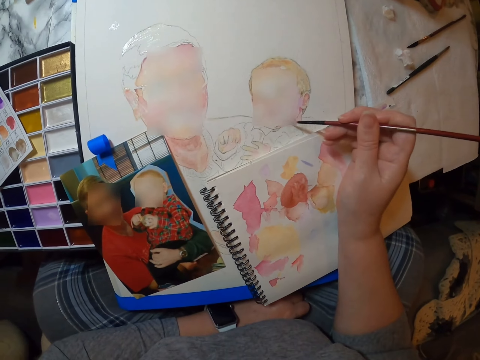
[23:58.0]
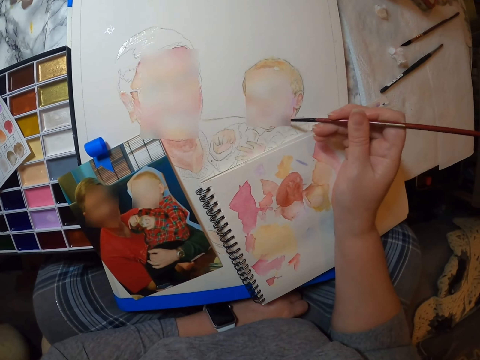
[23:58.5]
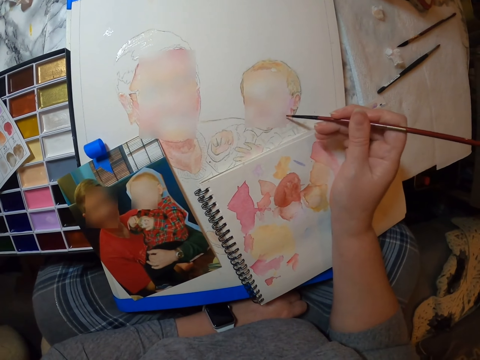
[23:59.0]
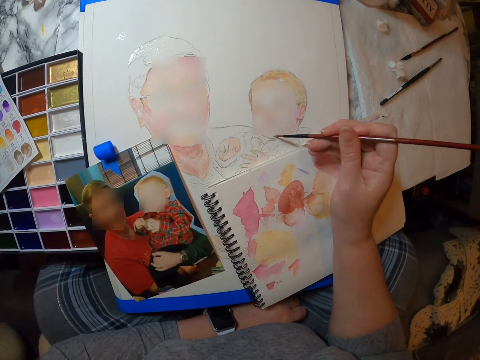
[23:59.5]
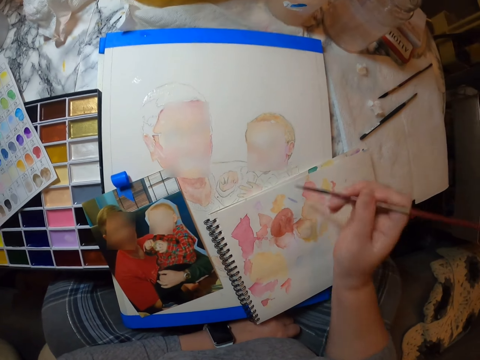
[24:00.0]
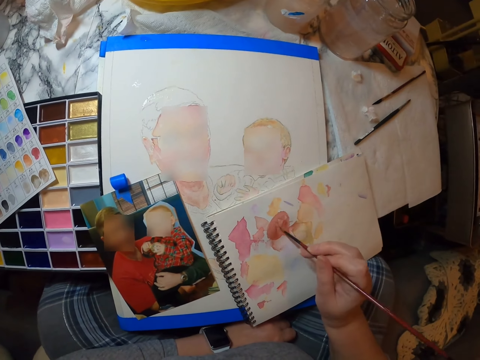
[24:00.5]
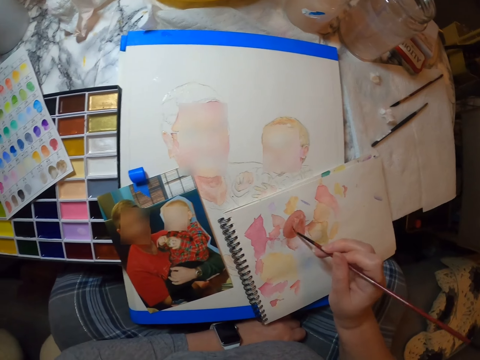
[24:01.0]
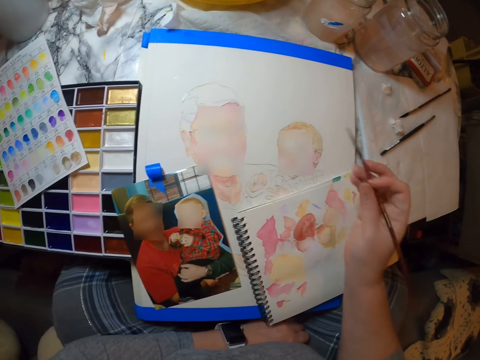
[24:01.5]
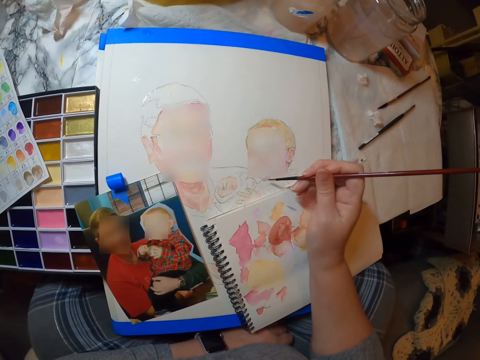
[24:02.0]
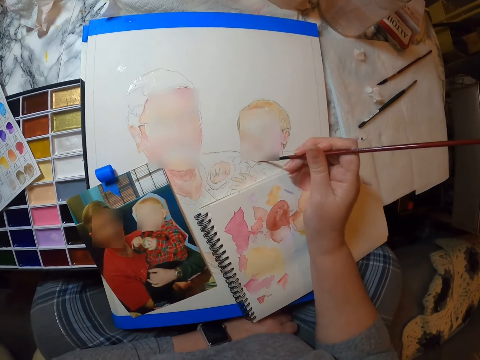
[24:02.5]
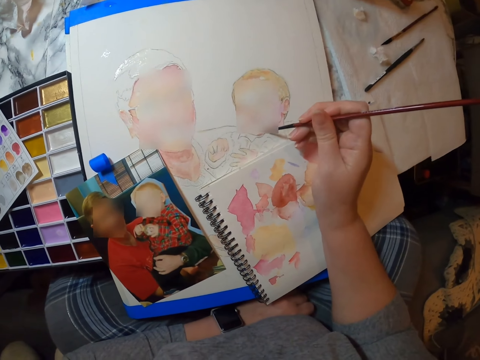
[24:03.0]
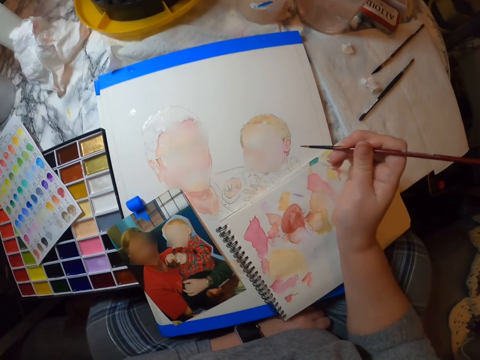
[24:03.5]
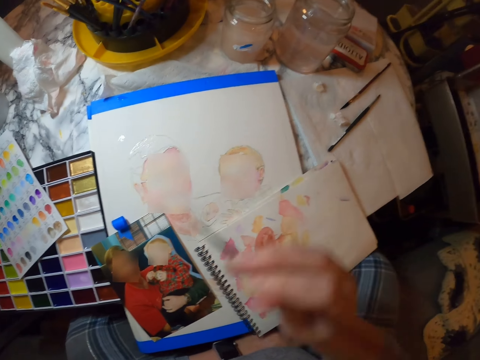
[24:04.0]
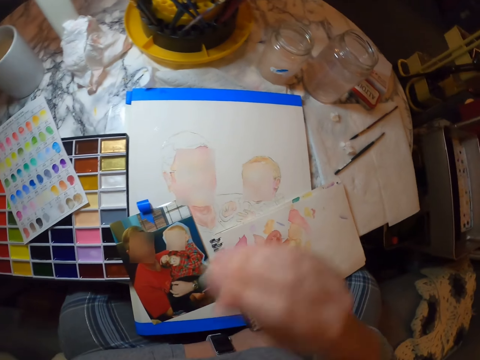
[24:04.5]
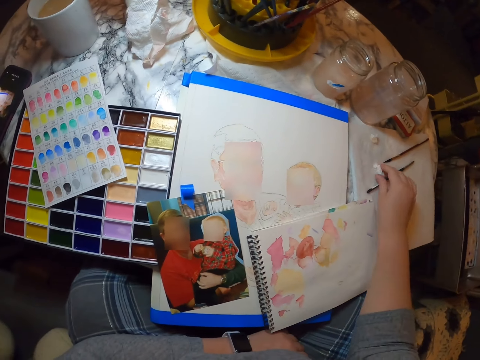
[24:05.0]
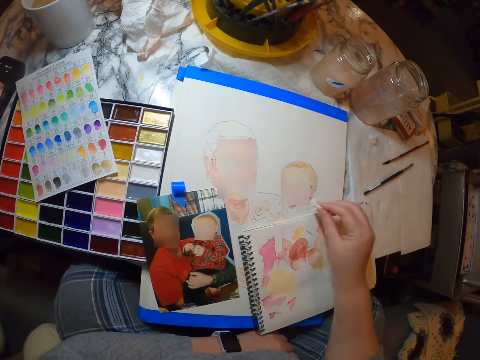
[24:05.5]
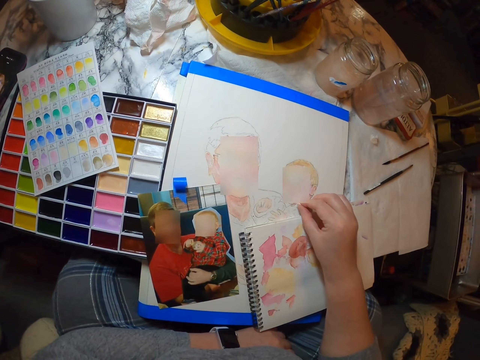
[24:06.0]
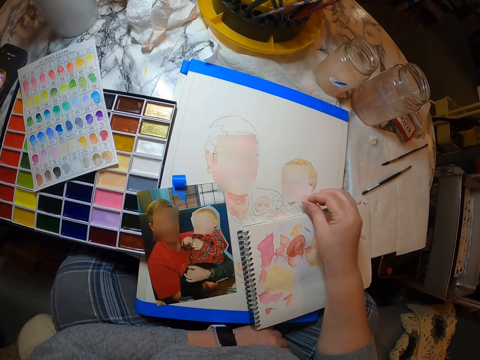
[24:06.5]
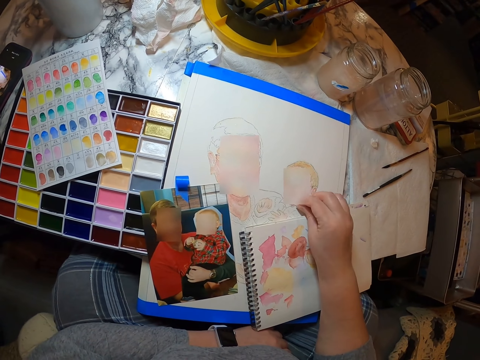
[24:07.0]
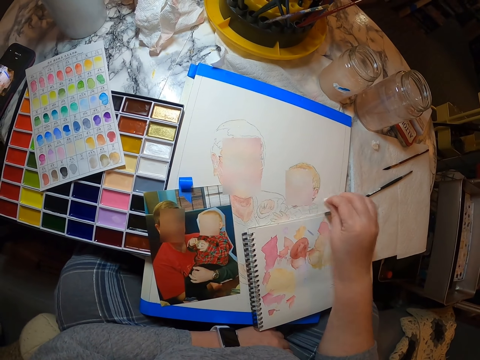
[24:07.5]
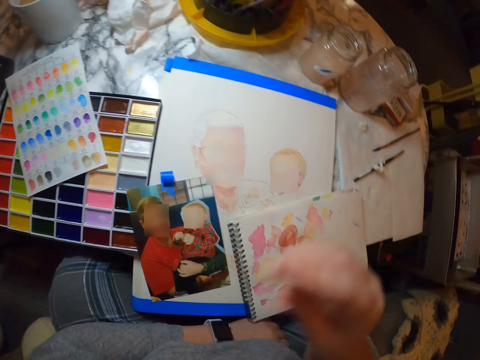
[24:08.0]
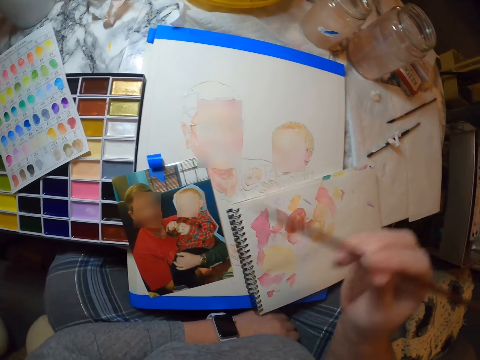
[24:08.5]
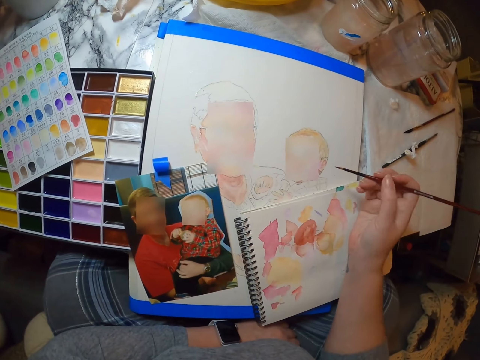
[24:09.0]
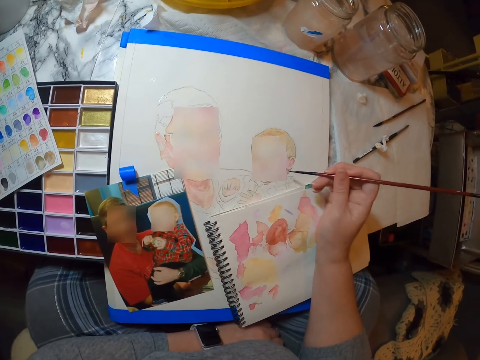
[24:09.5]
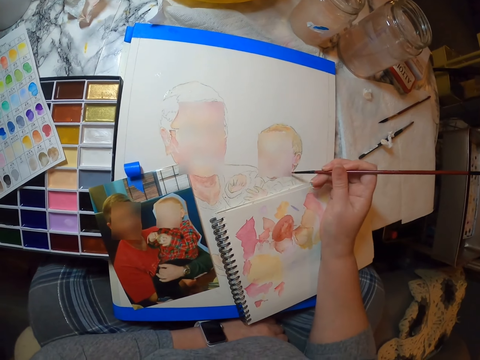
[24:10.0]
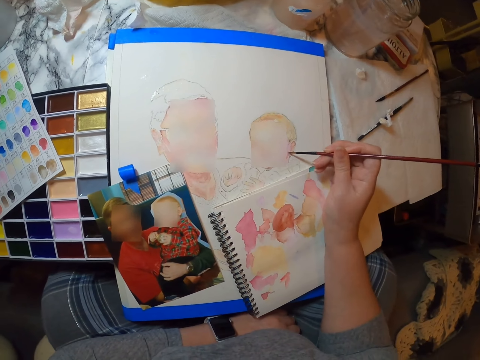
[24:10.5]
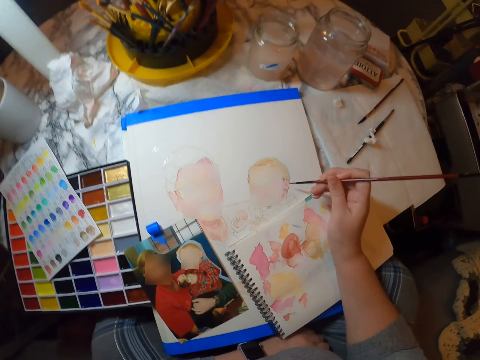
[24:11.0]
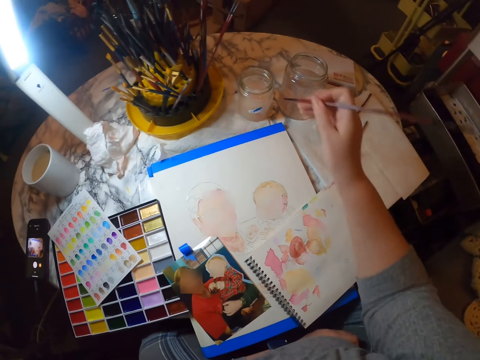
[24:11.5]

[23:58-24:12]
The camera wearer paints on a notebook. They paint a portrait. They grab a napkin. They clean the portrait. They return the napkin. They grab a brush. They paint the portrait.

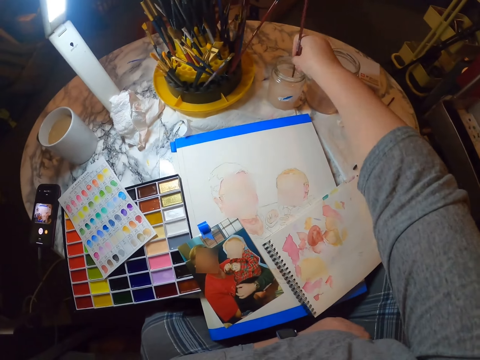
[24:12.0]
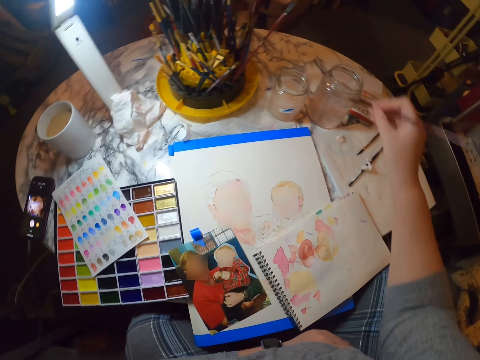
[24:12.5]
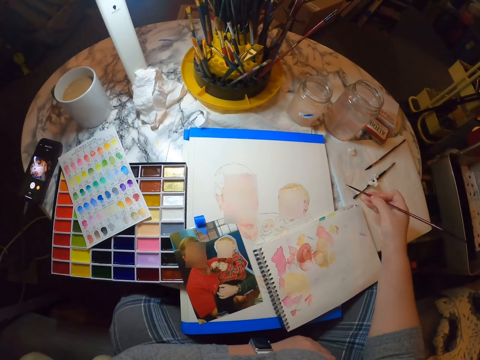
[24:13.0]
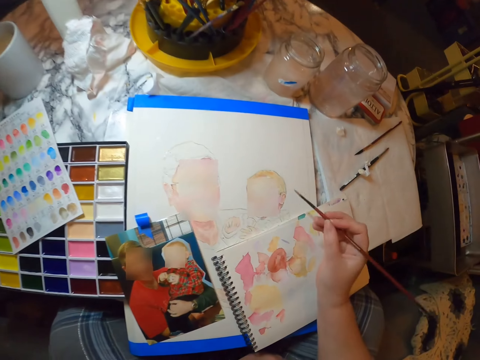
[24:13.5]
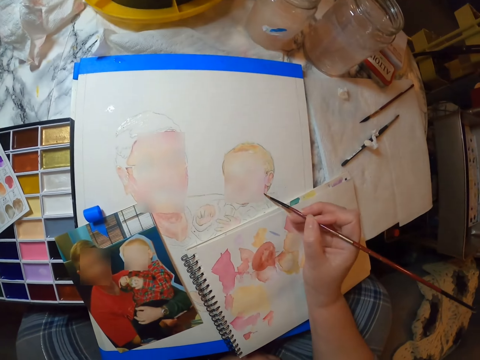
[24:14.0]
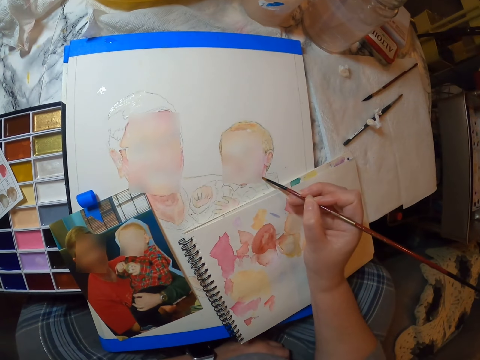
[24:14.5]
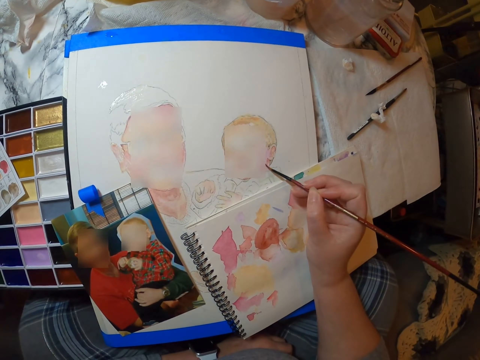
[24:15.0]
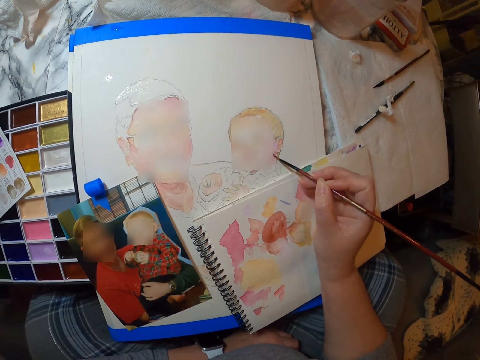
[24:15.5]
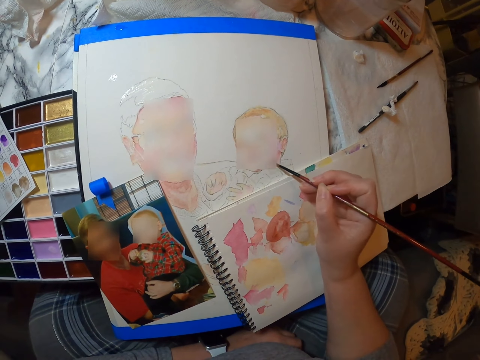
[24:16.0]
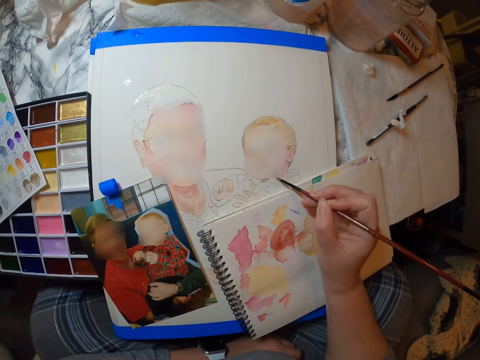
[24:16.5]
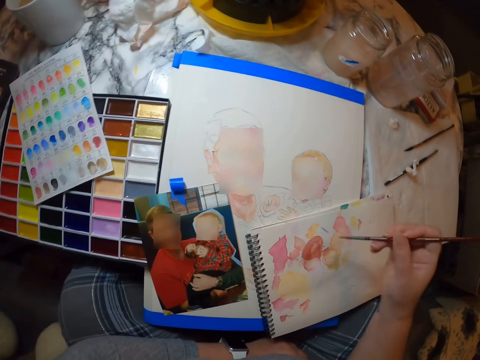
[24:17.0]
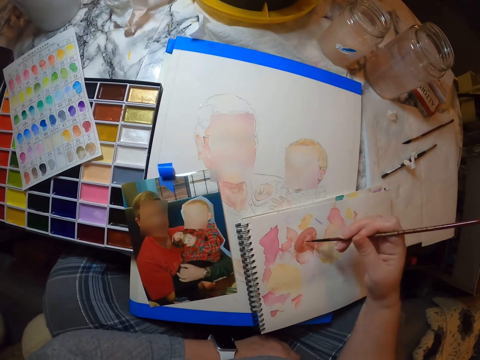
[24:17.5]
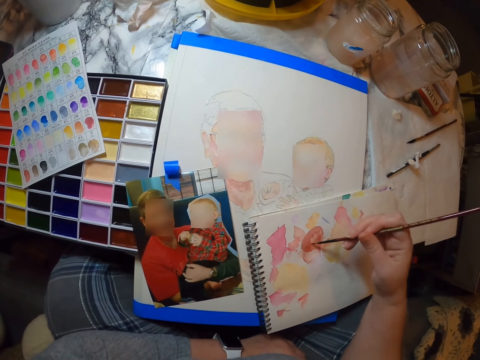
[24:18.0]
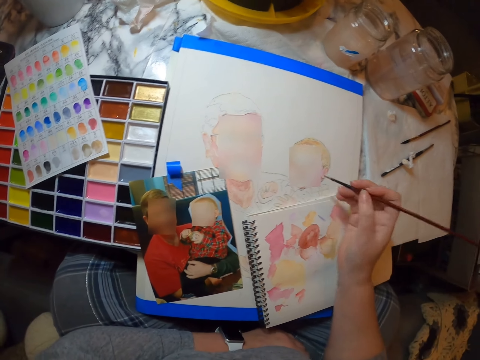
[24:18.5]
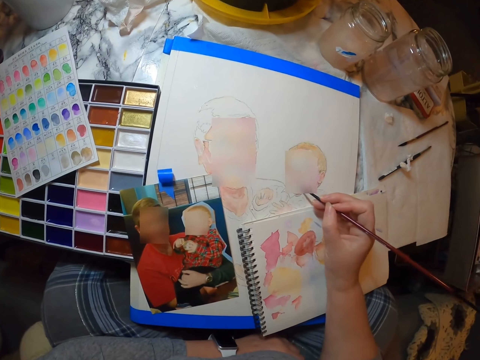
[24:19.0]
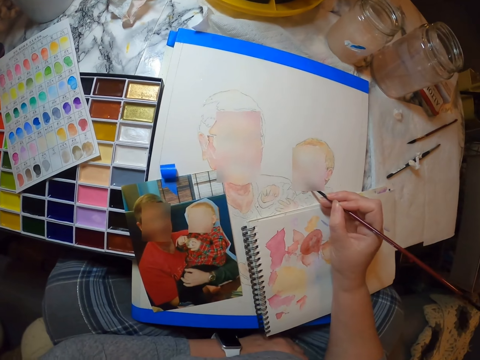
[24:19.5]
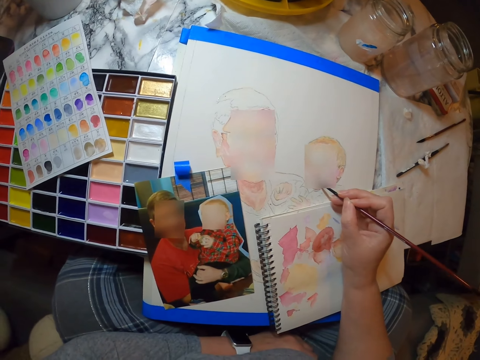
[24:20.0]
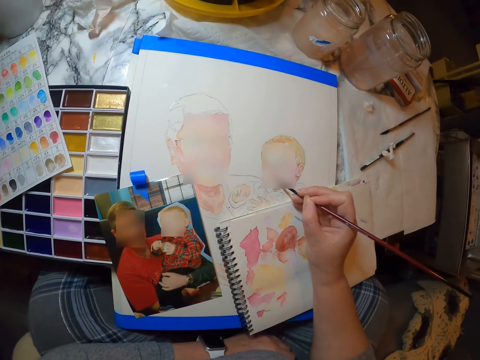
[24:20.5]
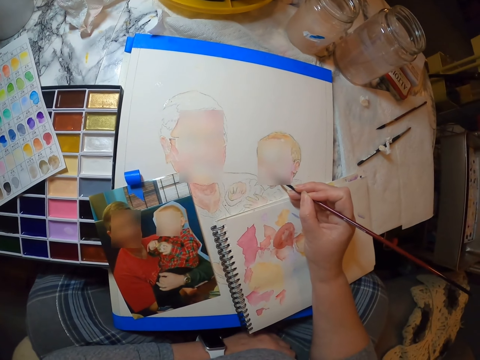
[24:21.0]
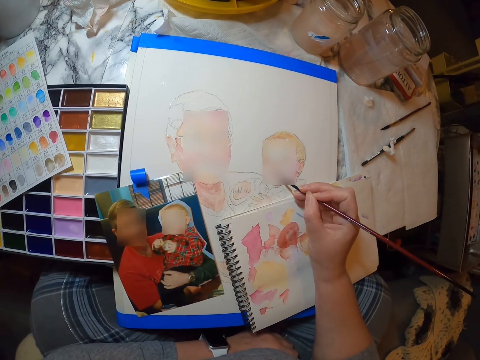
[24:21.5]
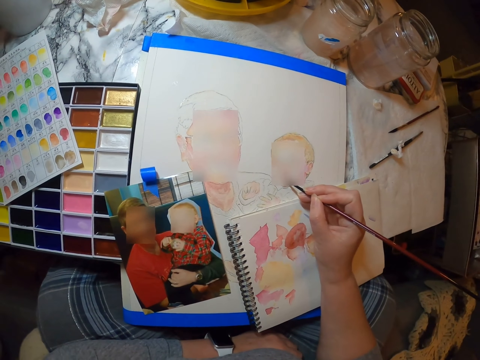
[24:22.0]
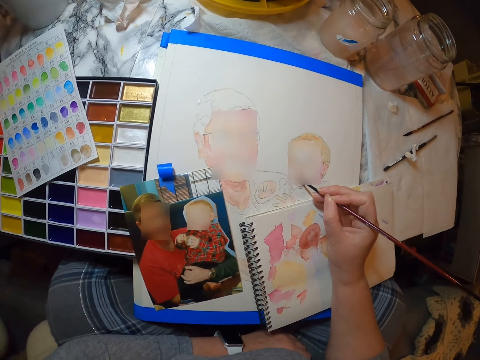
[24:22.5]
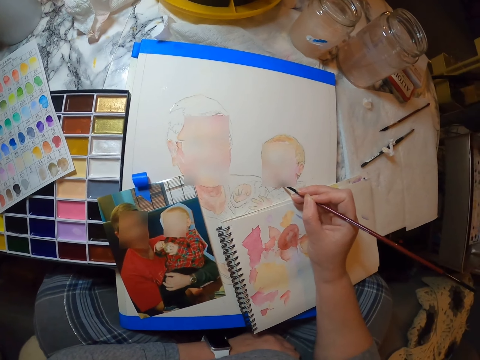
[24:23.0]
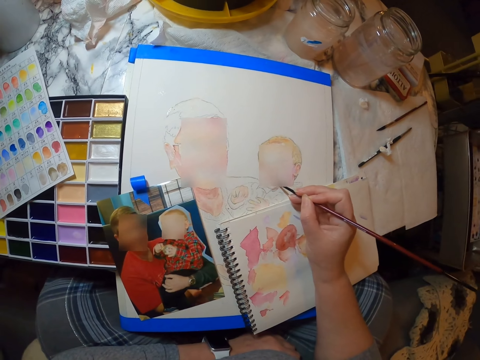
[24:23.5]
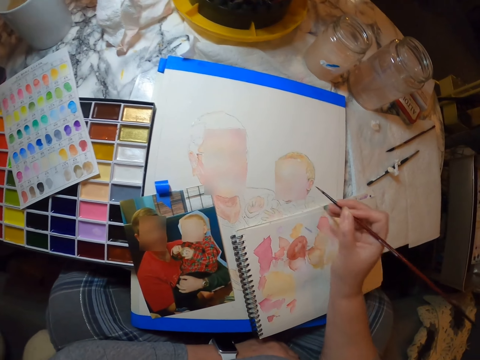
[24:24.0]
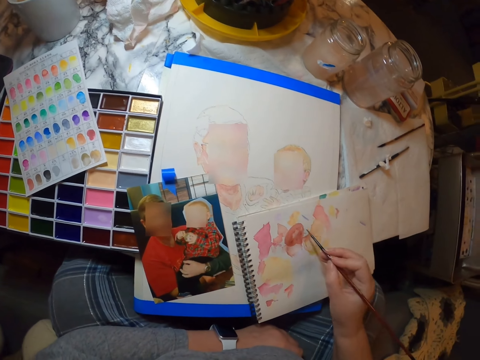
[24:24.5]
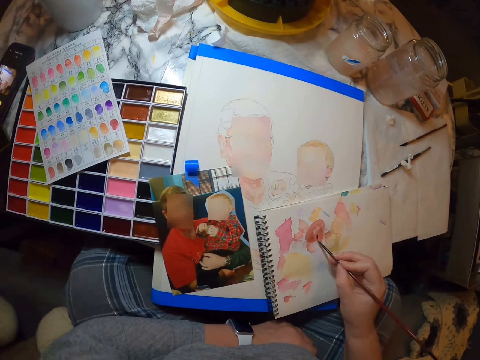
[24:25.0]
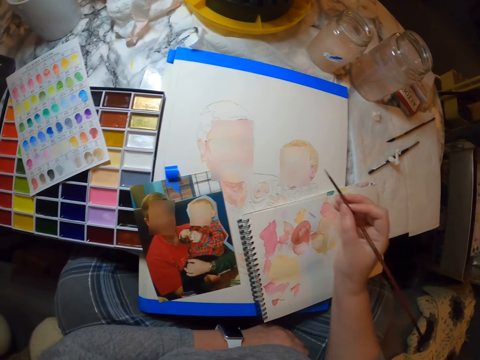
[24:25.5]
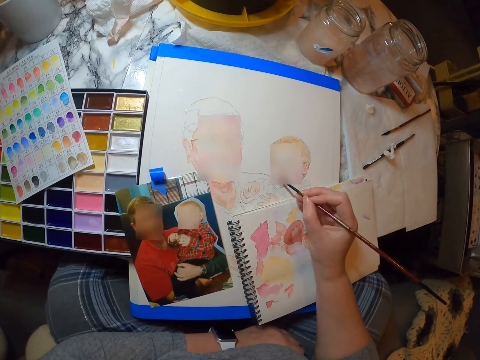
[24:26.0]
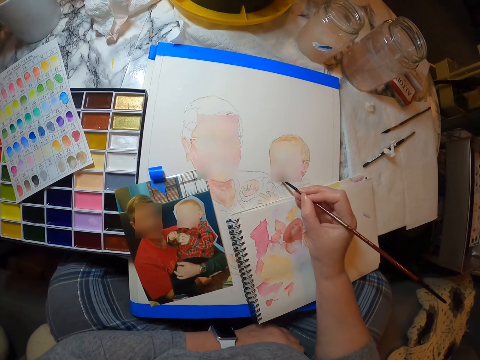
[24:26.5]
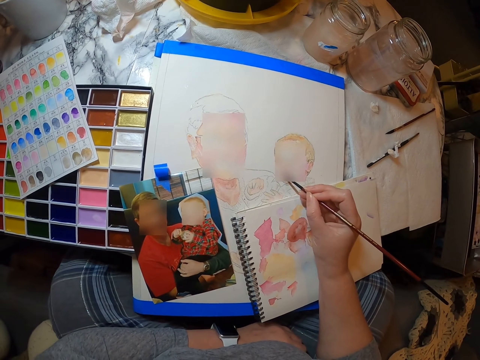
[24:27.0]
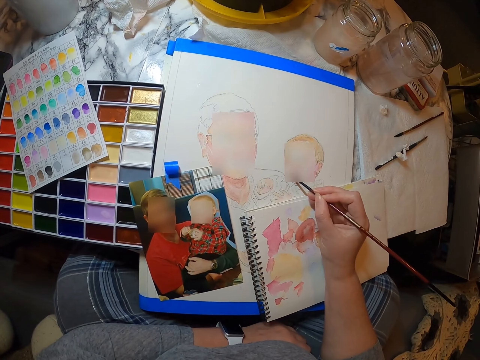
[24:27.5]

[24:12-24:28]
The camera wearer washes a brush. They dry the brush. They paint a portrait. They paint on a notebook. They paint the portrait. They paint on the notebook.
